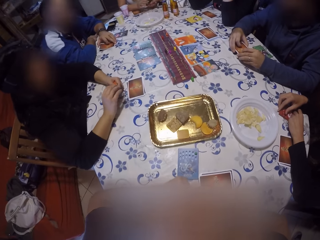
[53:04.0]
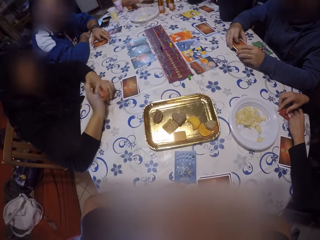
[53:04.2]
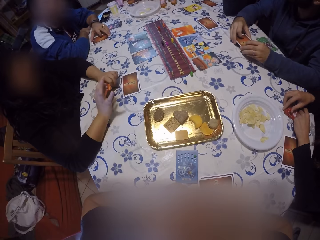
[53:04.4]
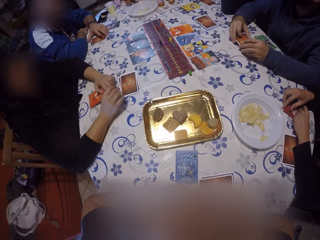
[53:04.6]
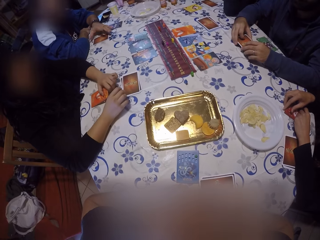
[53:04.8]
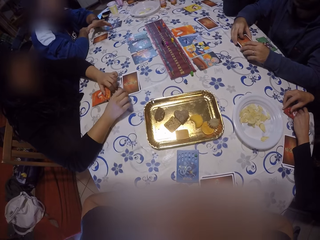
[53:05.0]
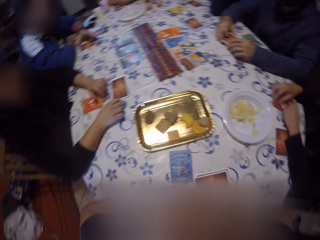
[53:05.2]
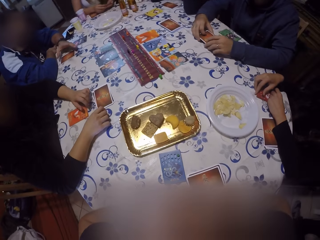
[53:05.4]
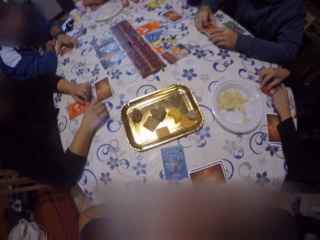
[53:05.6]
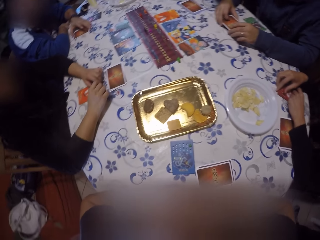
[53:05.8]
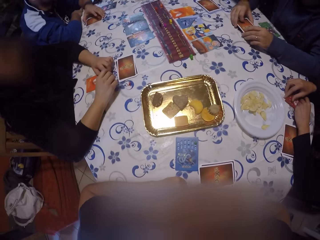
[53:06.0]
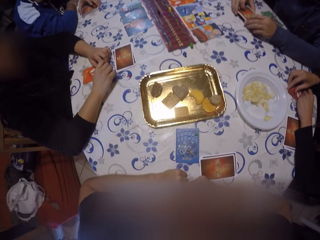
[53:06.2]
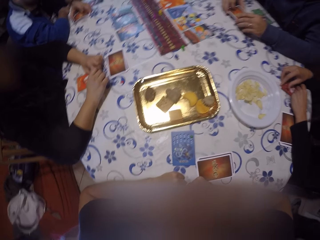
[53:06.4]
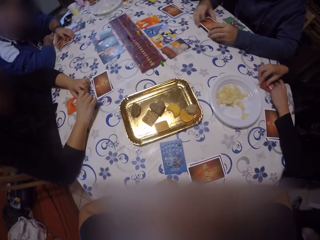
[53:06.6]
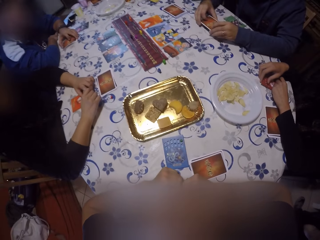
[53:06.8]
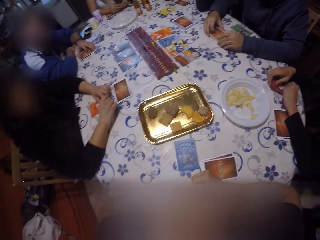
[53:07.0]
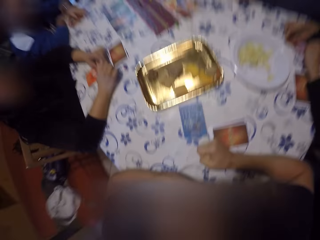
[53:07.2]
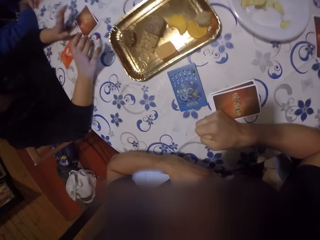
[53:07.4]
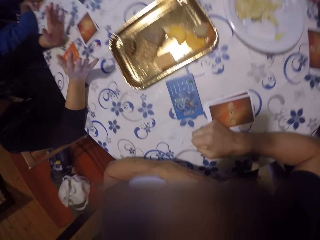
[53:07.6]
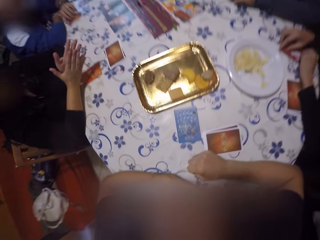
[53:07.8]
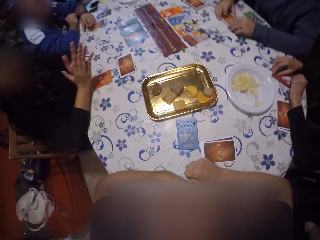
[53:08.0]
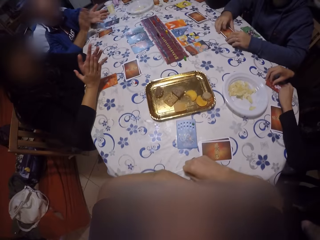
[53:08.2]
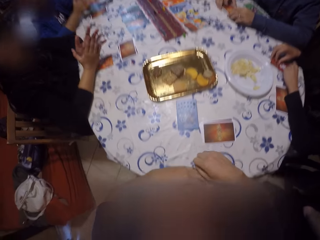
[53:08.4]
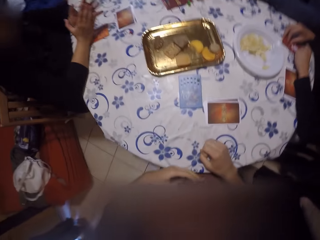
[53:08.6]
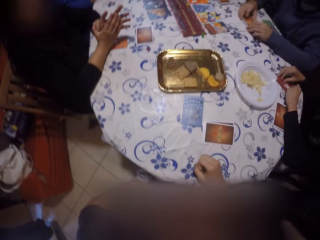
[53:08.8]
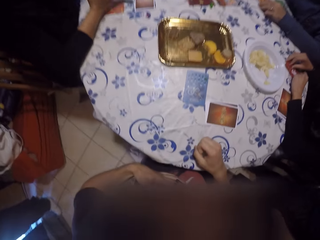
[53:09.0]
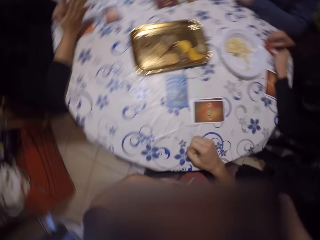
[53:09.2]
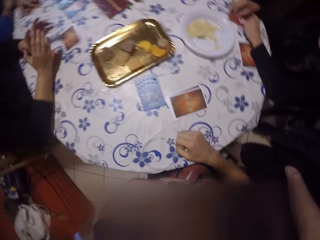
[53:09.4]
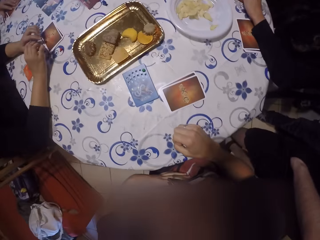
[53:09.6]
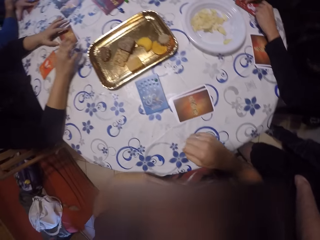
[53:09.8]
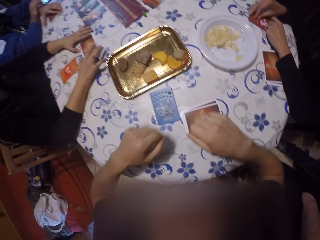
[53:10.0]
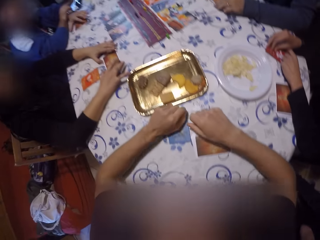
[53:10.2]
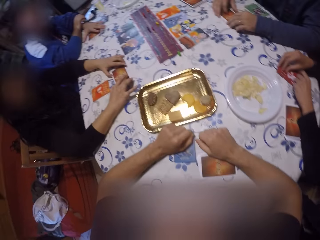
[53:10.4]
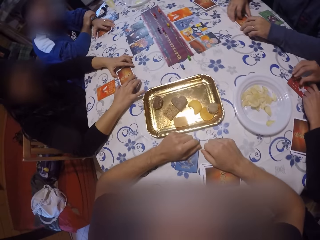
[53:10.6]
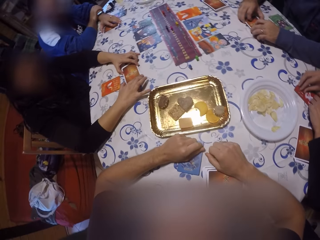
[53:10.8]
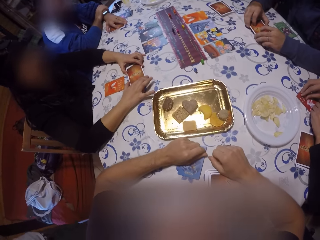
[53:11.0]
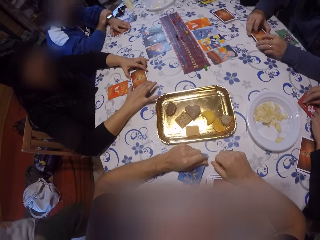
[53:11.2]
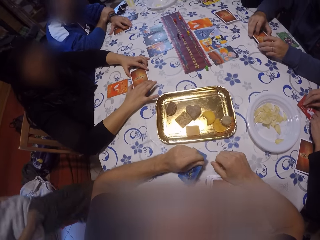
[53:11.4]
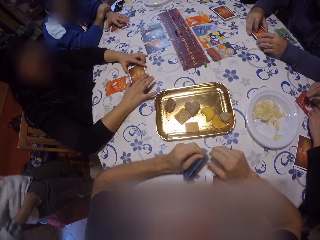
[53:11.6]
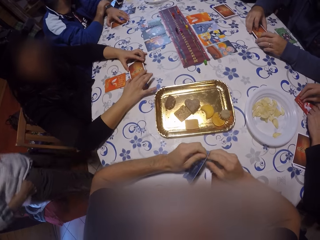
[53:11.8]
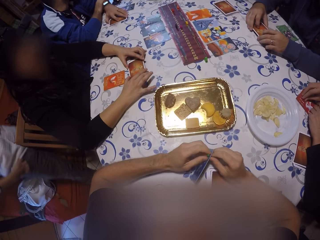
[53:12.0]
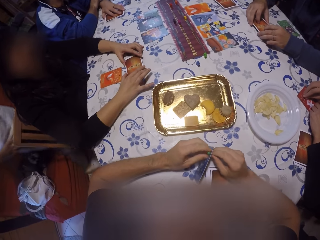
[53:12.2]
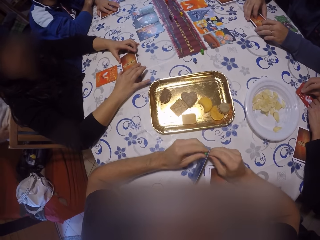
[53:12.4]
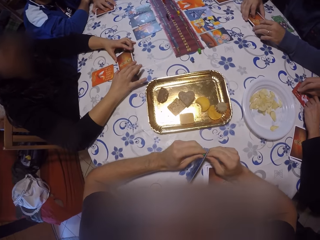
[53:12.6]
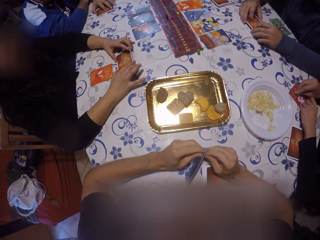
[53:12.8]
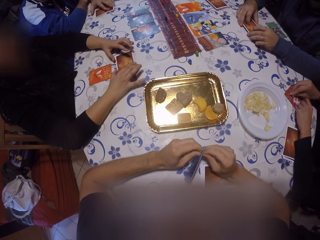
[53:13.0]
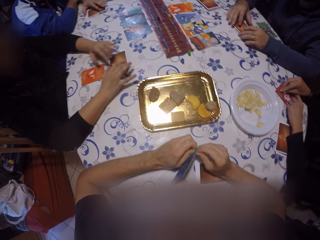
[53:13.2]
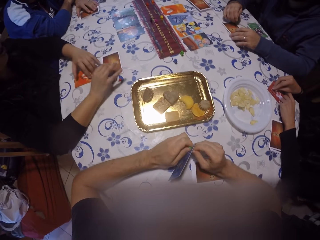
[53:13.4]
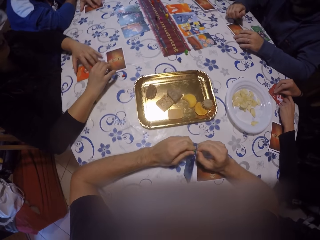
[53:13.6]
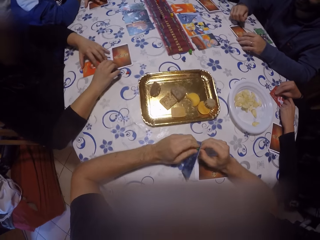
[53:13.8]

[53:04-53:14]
A man holds the cards. Another man speaks. He speaks again. The camera wearer picks the blue game chip from the table with his left hand. The second man holds the card on the table with both hands. The first man holds the card on the table with both hands. The camera wearer picks the card. He removes the screw from the blue game chip with both hands.

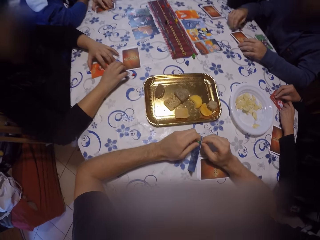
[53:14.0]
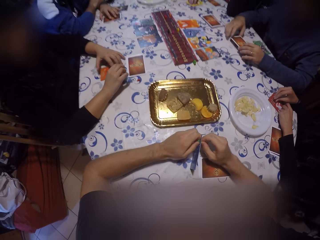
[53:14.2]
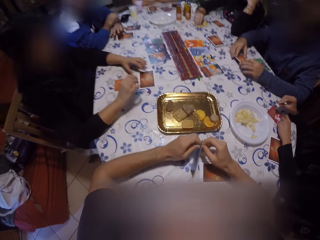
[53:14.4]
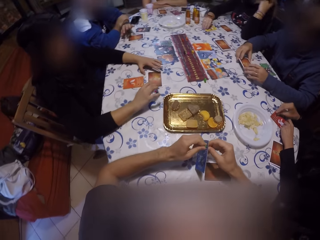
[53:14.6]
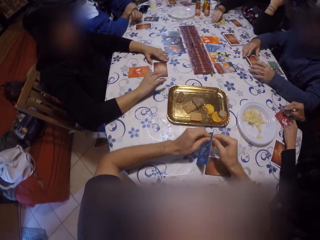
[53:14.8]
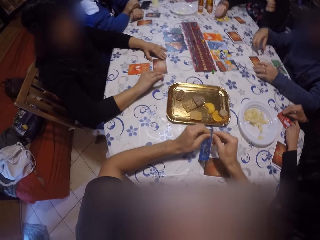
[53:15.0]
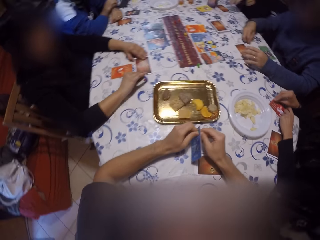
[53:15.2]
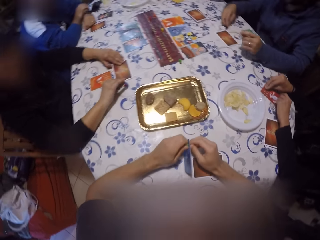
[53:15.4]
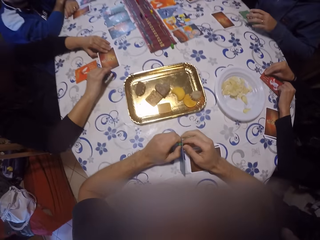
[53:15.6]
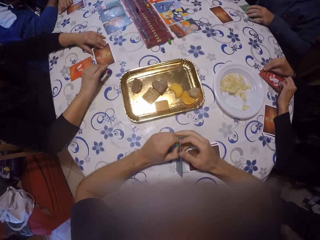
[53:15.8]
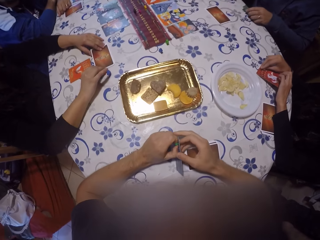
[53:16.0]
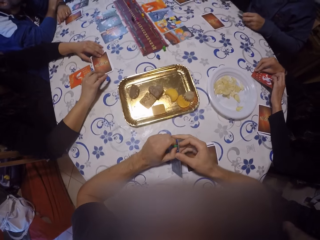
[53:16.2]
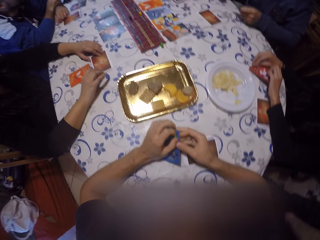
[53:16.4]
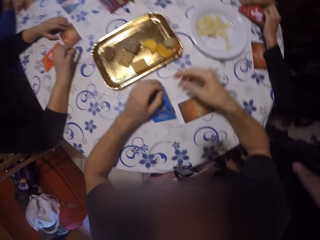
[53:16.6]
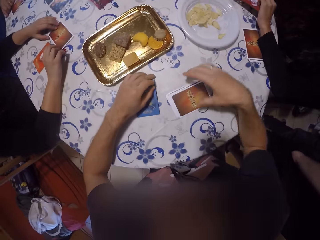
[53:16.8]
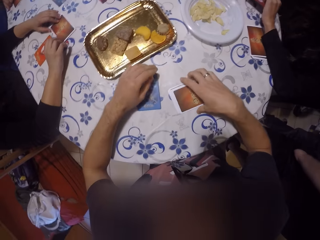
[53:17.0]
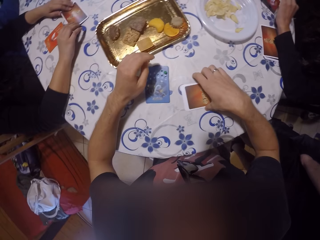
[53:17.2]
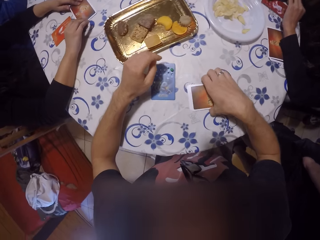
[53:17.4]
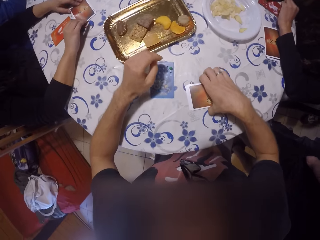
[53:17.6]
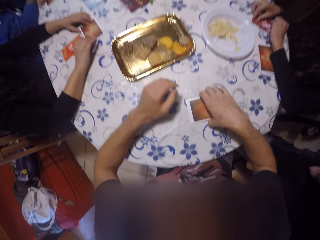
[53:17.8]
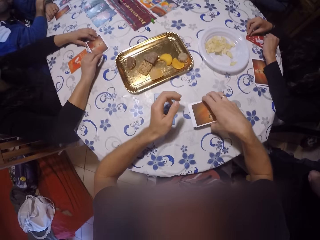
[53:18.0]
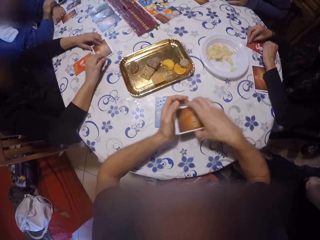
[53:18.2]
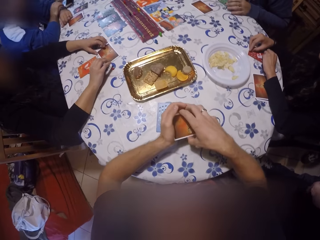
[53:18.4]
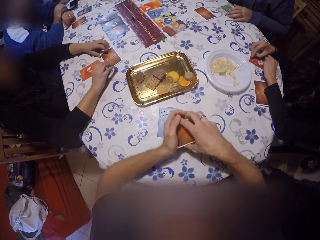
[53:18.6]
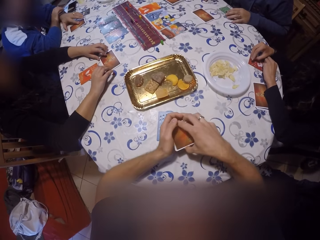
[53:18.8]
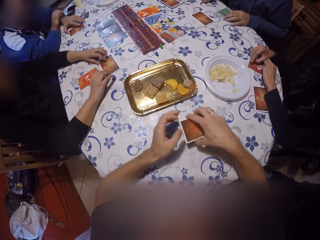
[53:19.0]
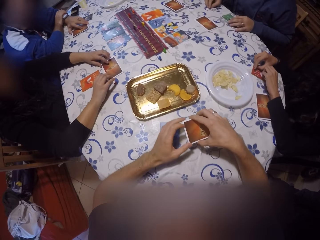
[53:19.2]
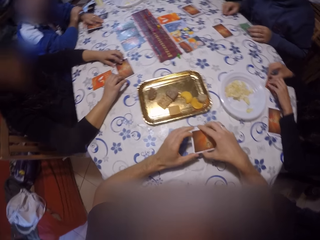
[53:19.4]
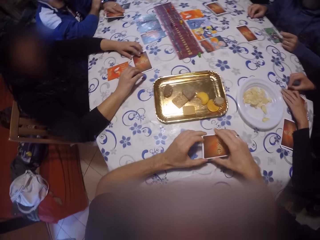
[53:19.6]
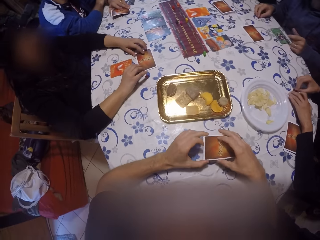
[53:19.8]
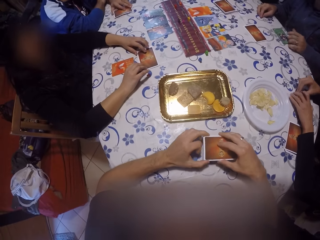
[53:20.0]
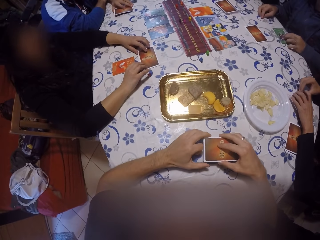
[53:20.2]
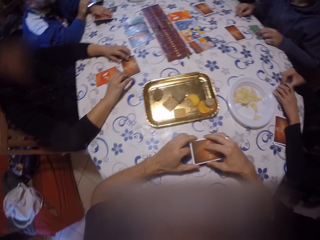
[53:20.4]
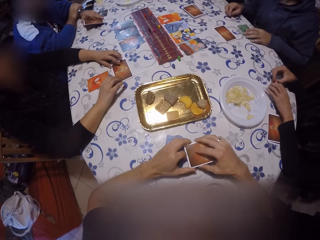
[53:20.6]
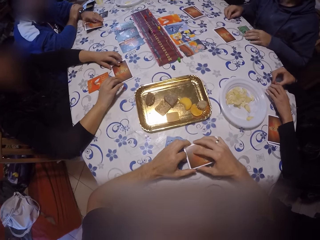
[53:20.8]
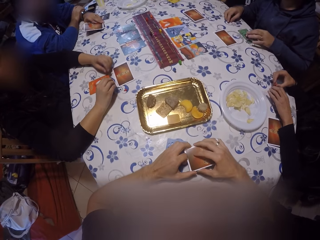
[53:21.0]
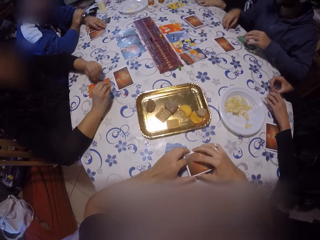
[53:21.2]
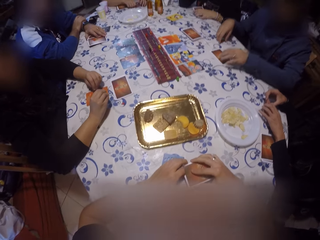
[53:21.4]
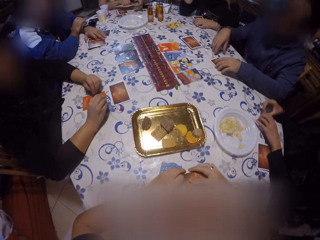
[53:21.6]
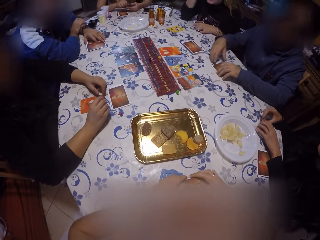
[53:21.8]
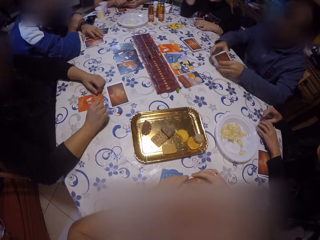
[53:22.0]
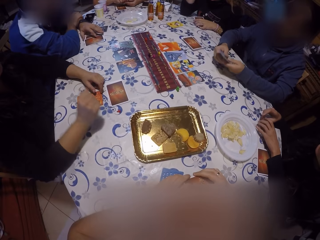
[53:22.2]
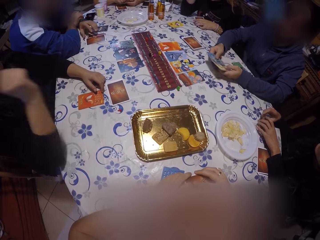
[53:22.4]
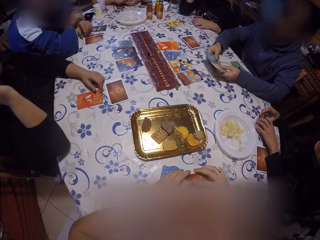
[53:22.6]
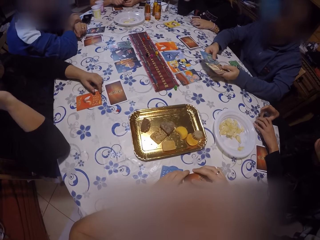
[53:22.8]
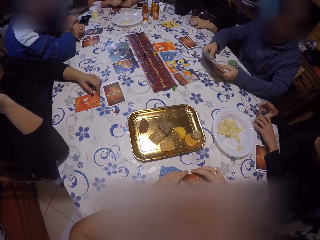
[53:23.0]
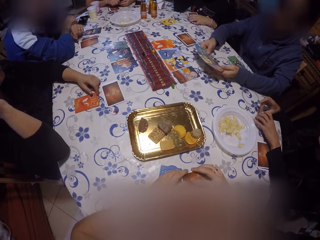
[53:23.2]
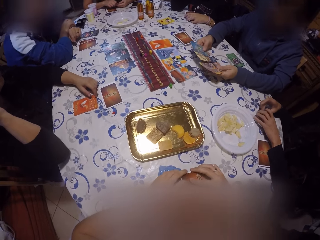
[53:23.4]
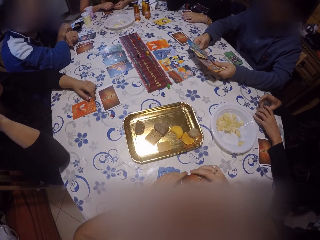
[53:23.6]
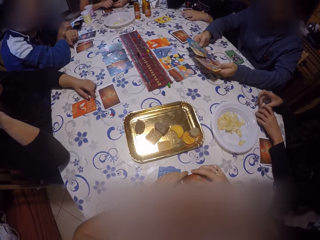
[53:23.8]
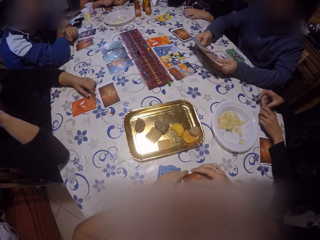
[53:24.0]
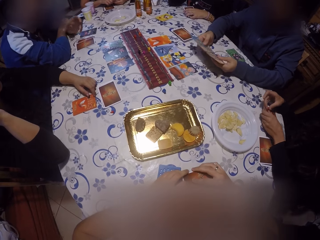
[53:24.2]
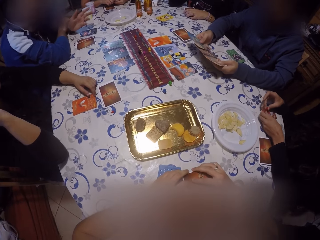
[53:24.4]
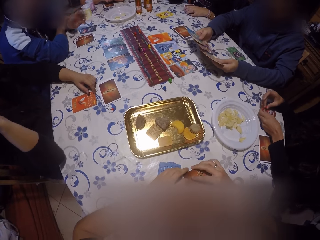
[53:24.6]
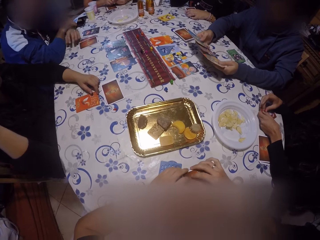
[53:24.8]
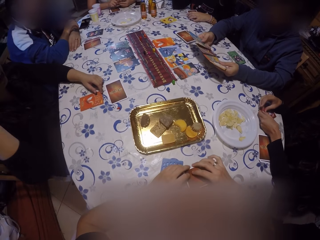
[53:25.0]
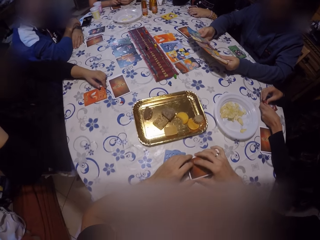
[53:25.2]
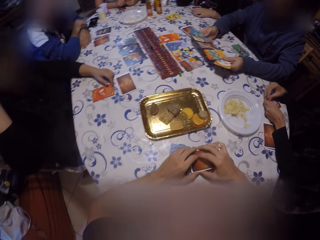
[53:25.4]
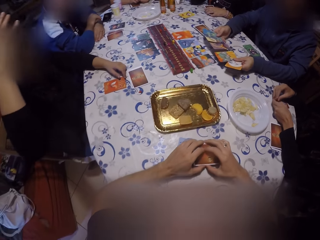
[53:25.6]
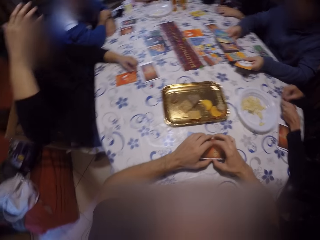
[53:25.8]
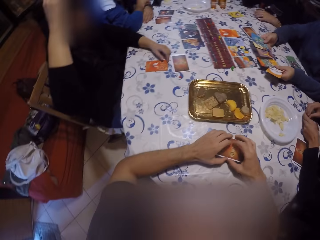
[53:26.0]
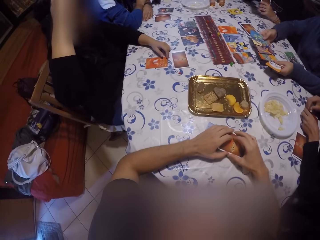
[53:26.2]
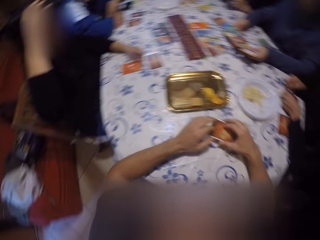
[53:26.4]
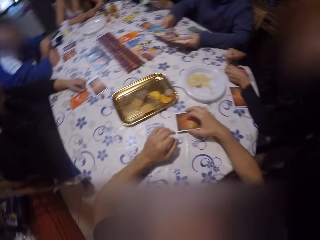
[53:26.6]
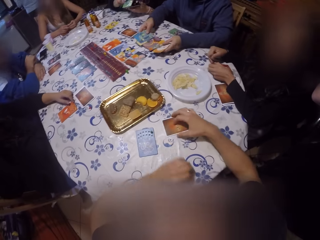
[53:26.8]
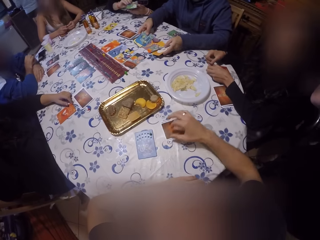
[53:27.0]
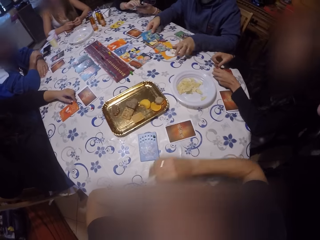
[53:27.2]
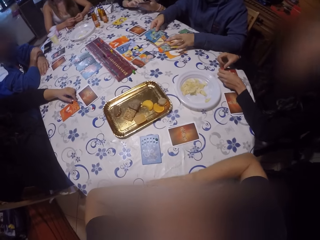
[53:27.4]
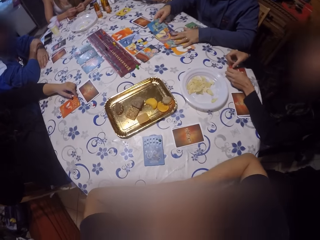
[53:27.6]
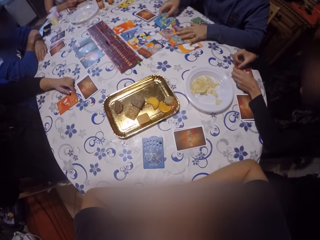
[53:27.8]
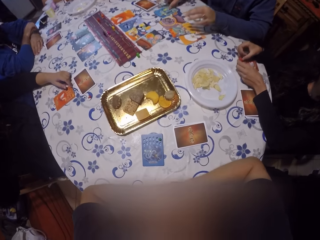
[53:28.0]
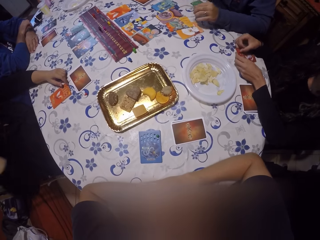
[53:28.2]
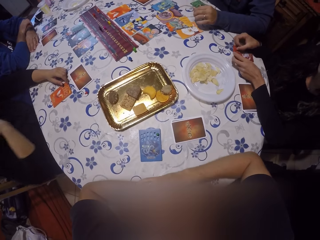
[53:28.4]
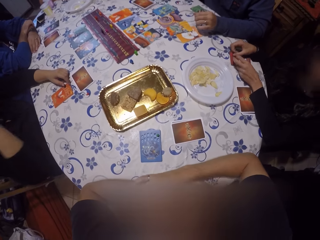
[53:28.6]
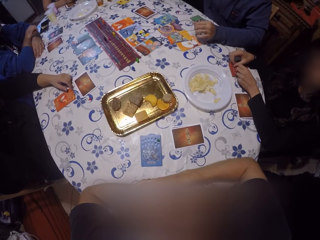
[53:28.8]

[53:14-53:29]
A man touches a card. Another man picks a card on the table with his left hand. The camera wearer drops the blue game chip in his left hand on the table. He picks the card on the table with his right hand. He holds the card in both hands. The second man picks some cards on the table with his left hand. He spreads the cards with both hands. A third man raises his right hand towards his face. A fourth man places the cards in his hands on the table. The first man raises the hand. The camera wearer drops the card in his right hand on the table. He holds hands. The second man drops the card.
